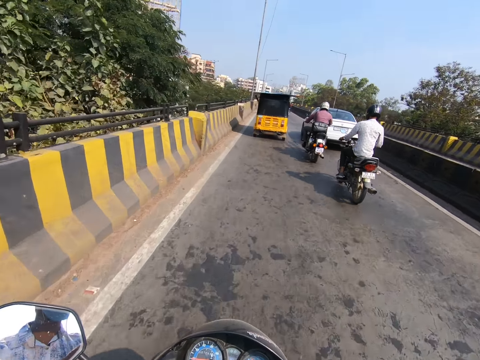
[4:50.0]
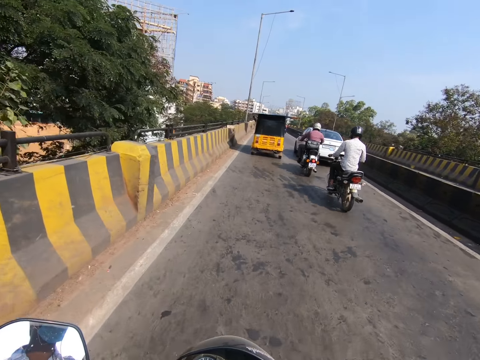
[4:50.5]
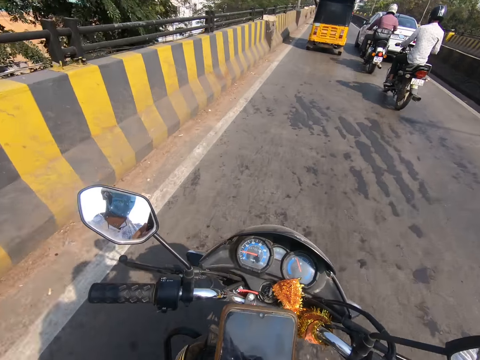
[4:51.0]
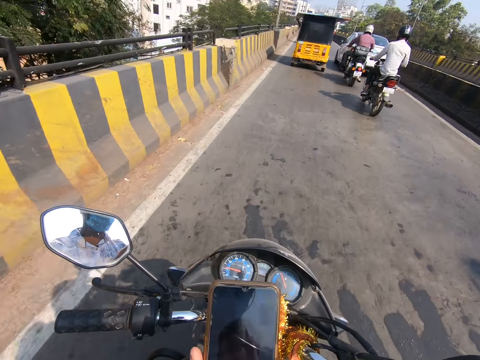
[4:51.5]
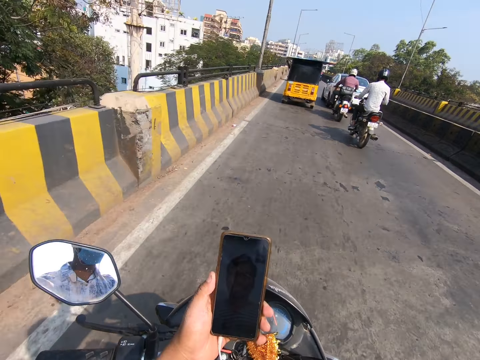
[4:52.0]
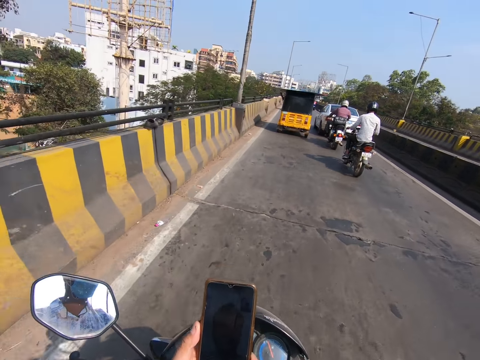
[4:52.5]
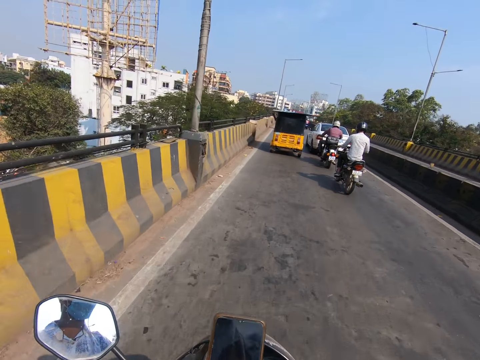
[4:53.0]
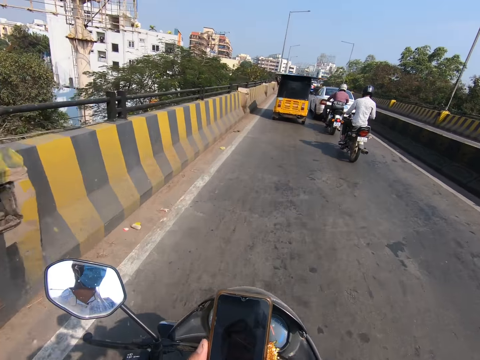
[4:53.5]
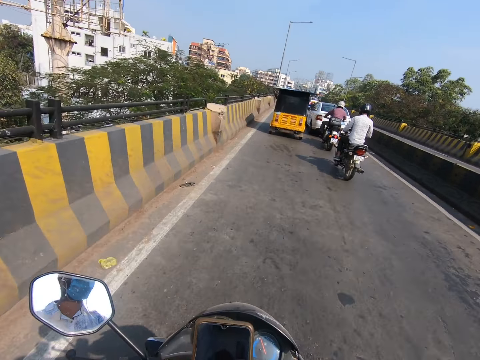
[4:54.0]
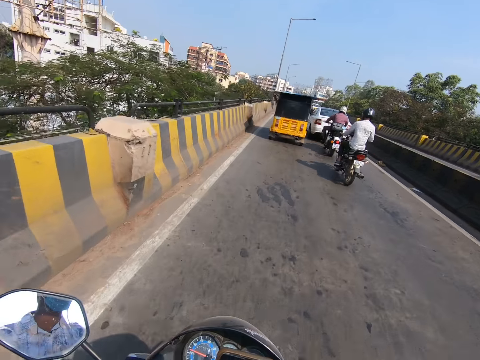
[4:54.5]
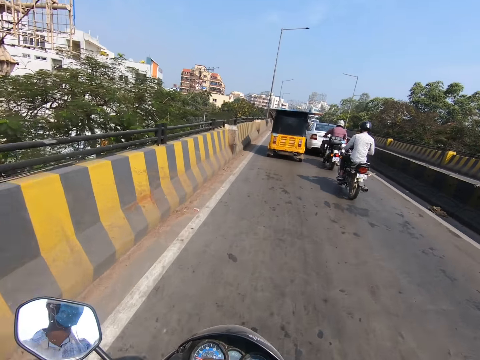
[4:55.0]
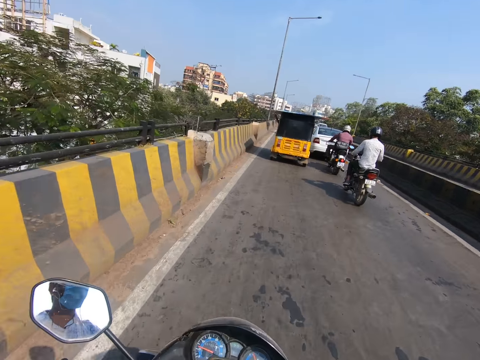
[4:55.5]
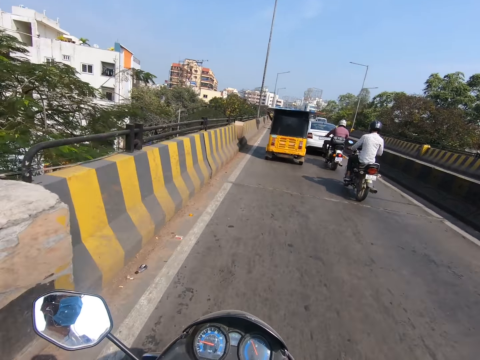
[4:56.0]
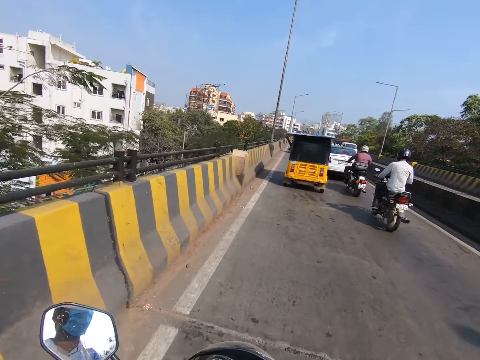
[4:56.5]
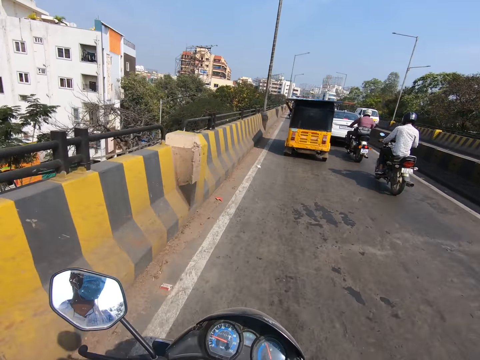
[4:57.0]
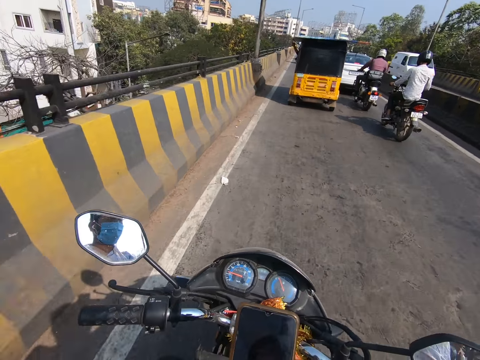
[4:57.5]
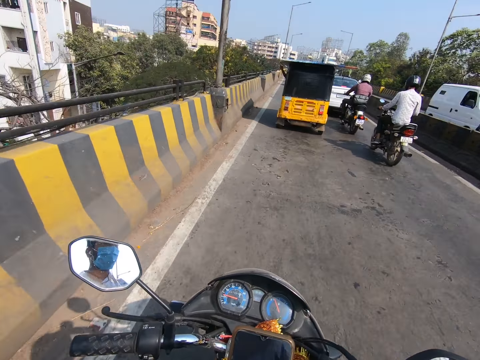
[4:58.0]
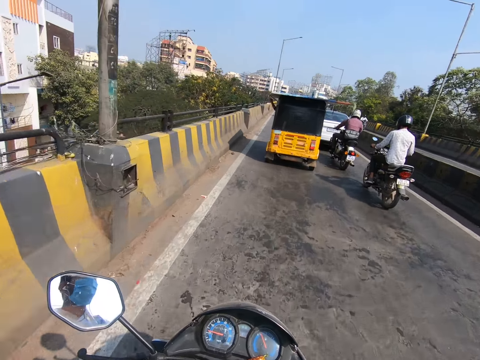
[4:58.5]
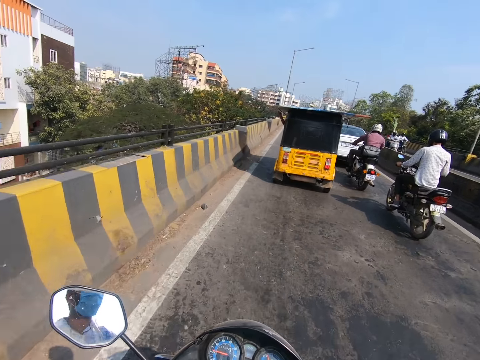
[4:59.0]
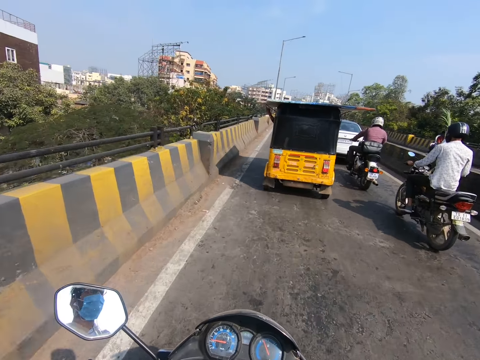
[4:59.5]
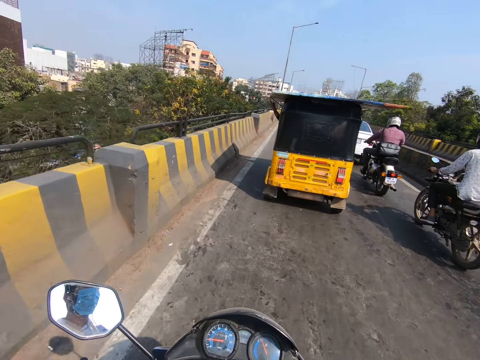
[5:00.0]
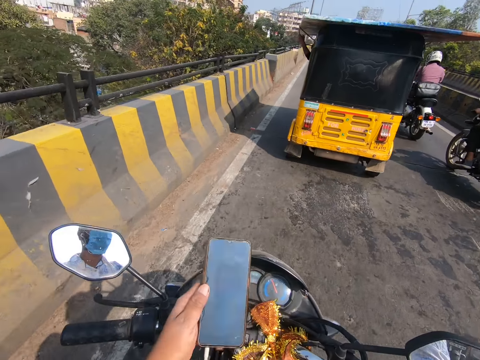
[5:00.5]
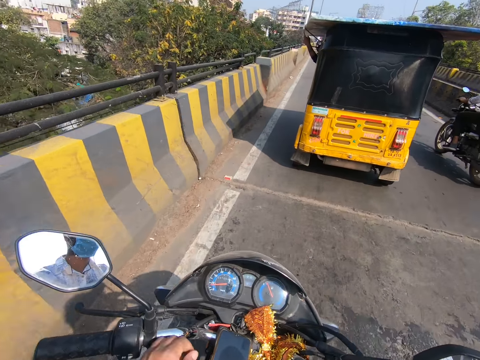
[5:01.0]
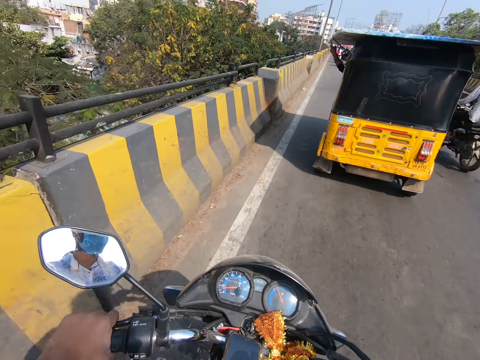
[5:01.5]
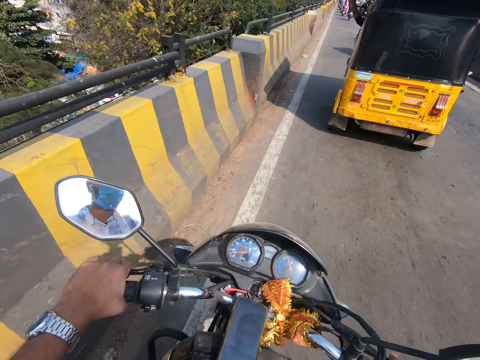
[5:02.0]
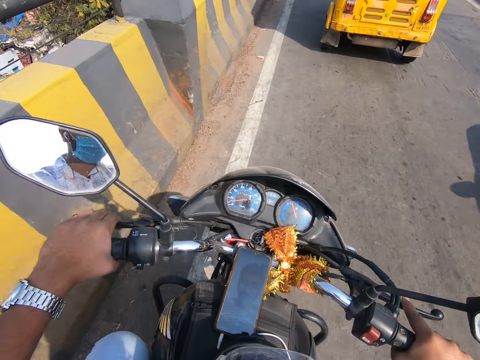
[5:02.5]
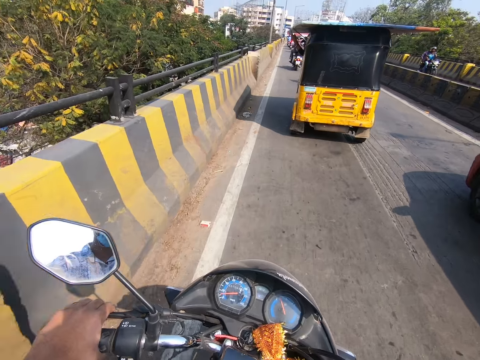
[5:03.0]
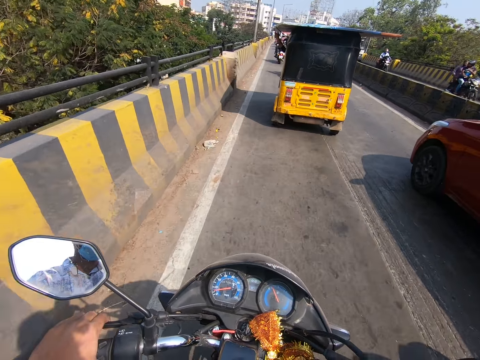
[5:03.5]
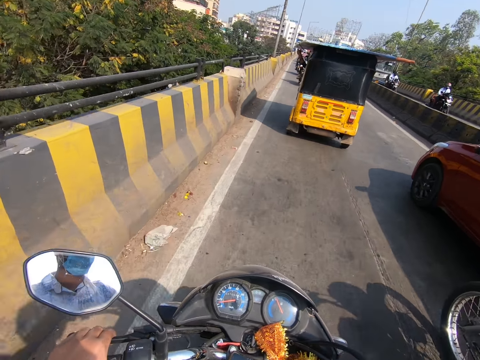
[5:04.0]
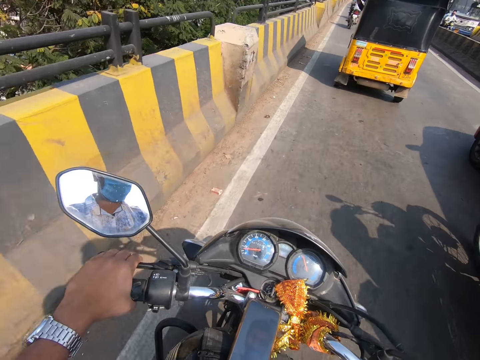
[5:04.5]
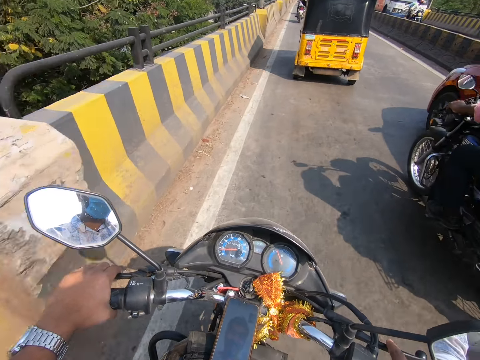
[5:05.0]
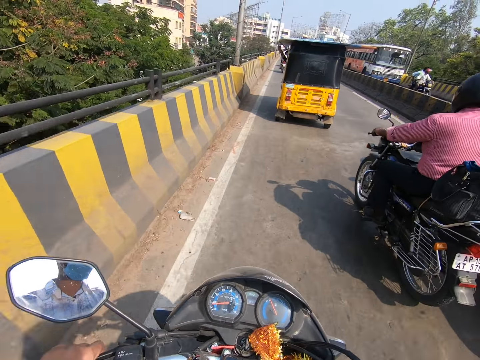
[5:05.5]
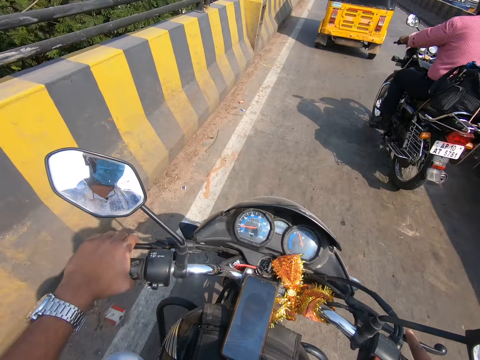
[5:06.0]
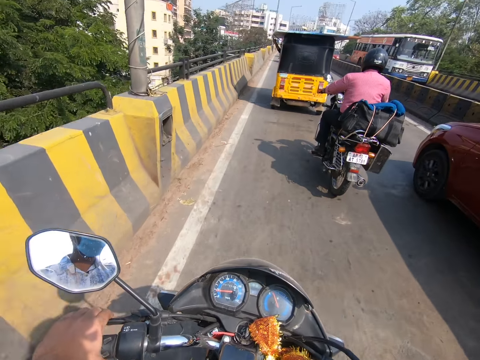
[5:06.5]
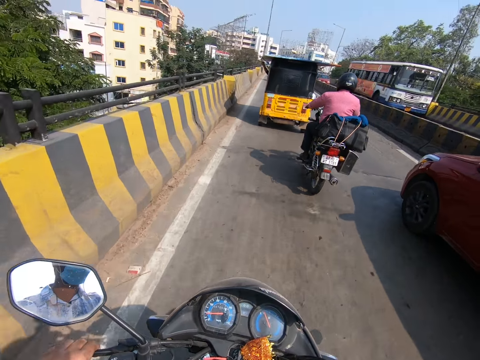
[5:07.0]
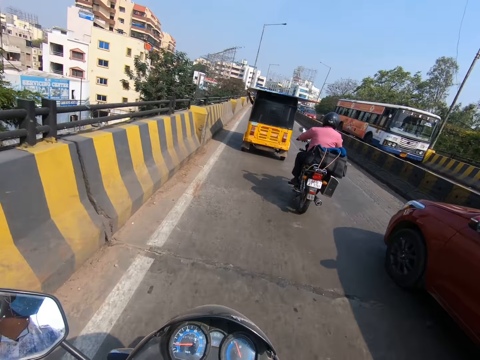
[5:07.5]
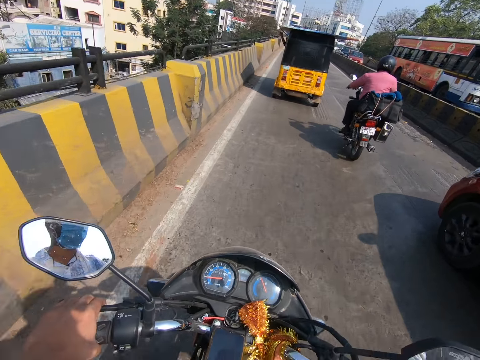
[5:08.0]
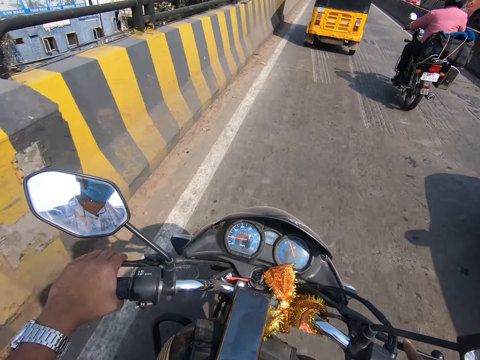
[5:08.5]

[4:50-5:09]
The camera wearer operates a phone in his left hand. He looks at his phone. He rides a motorcycle. A bus drives past him. A motorcycle rides past him. The camera wearer drops the phone on the motorcycle. He rides the motorcycle. A motorcycle rides past him.

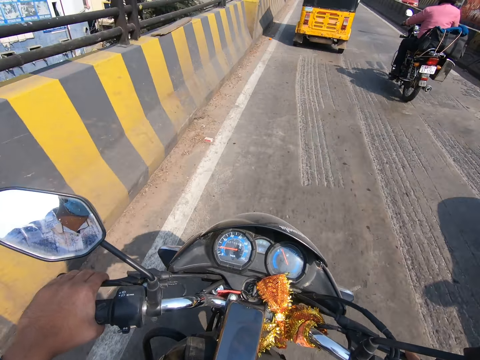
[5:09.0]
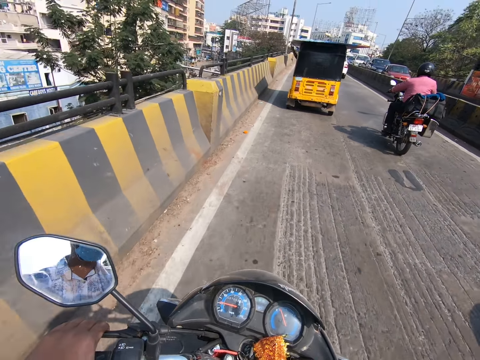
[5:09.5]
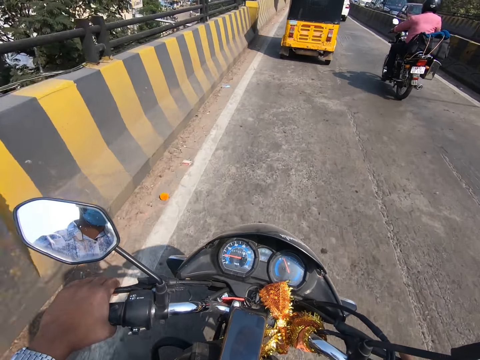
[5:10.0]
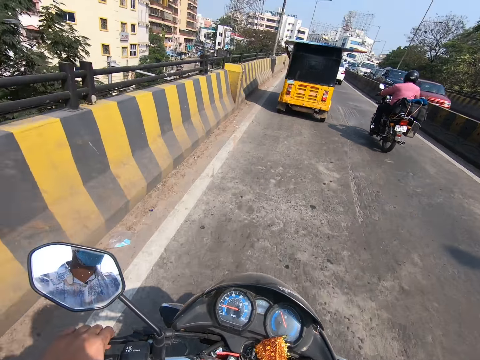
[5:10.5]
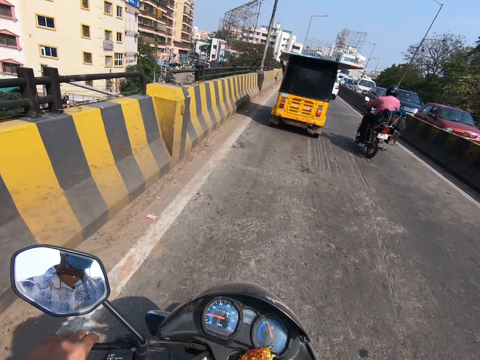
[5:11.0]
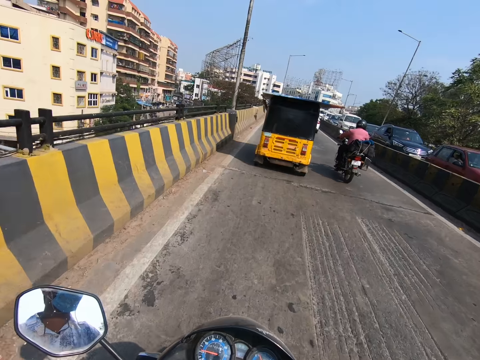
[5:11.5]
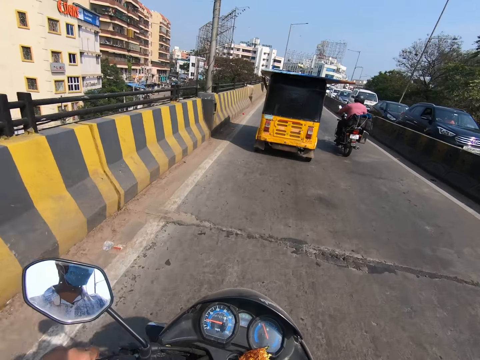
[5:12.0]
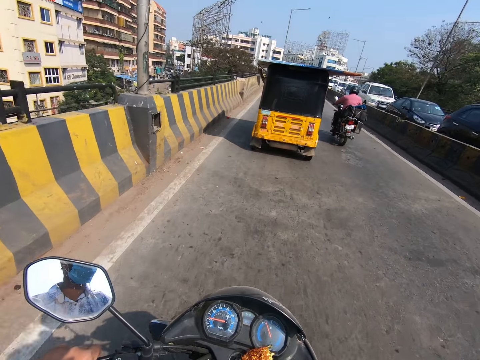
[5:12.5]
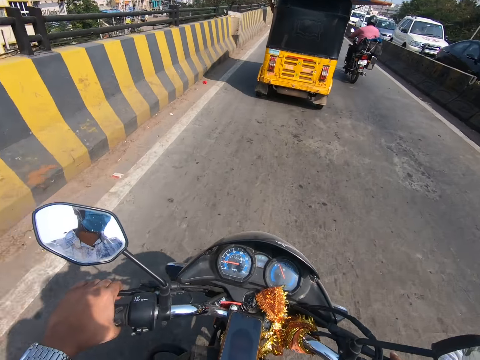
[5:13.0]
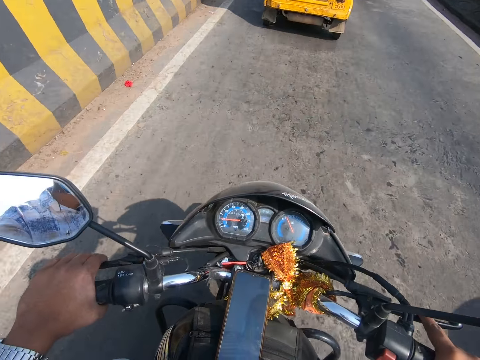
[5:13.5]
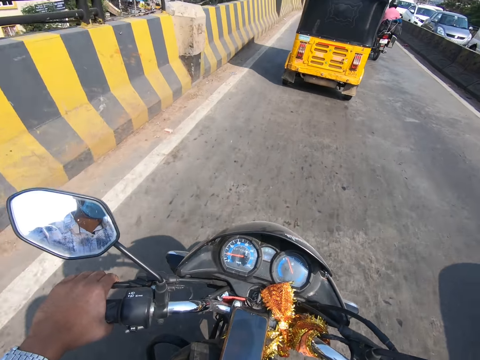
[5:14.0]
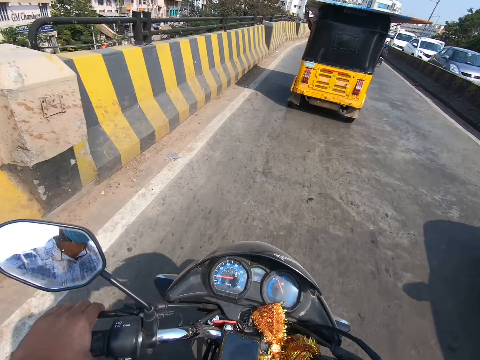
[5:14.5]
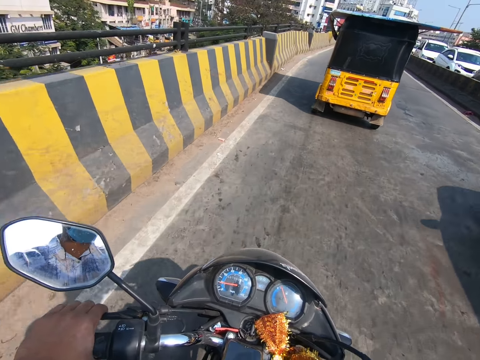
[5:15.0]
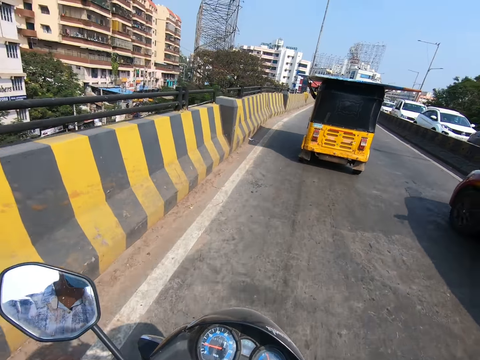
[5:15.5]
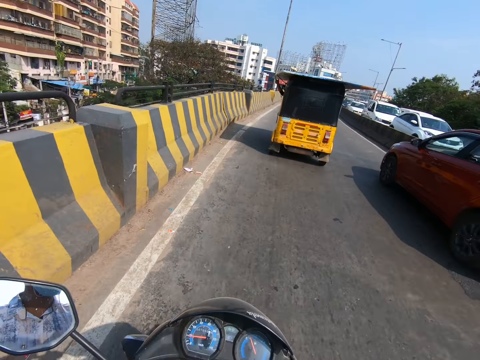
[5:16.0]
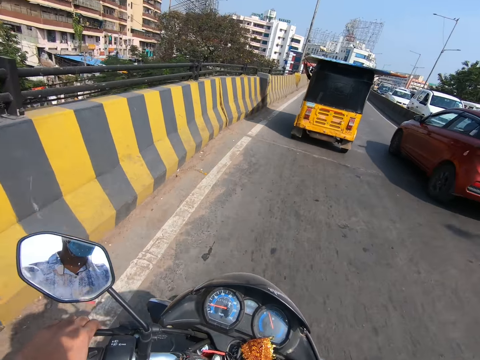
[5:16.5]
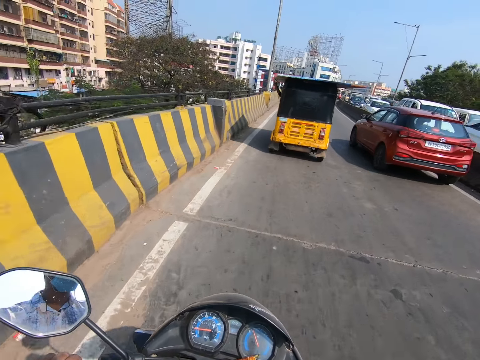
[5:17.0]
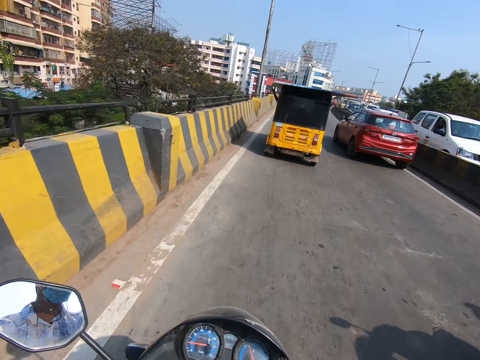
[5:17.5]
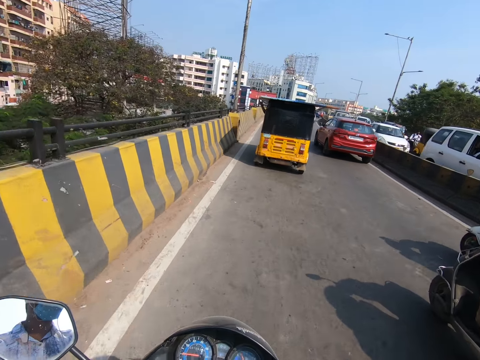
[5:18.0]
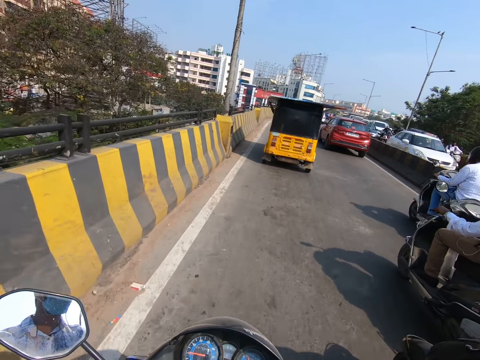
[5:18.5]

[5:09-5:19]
A vehicle drives past the camera wearer. A motorcycle rides past the camera wearer.
